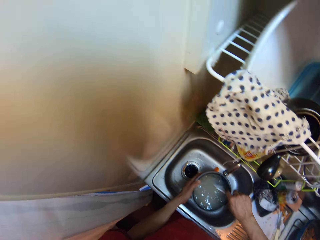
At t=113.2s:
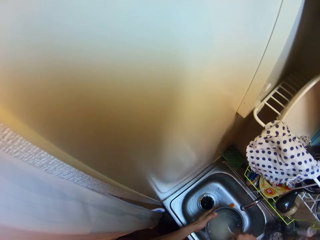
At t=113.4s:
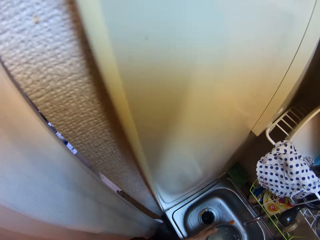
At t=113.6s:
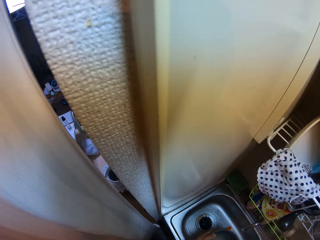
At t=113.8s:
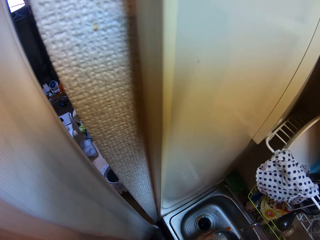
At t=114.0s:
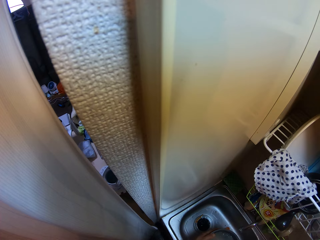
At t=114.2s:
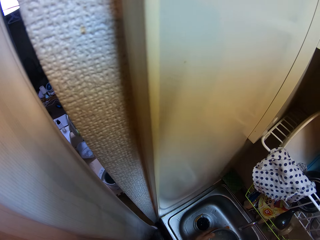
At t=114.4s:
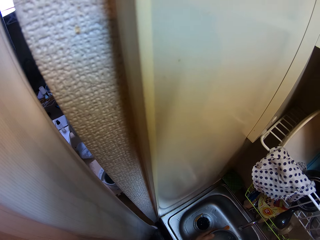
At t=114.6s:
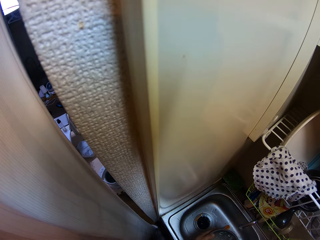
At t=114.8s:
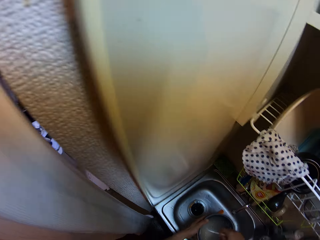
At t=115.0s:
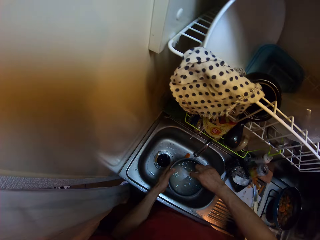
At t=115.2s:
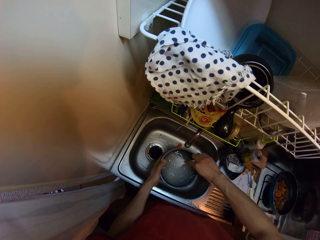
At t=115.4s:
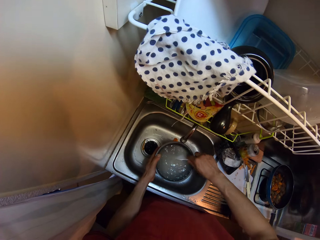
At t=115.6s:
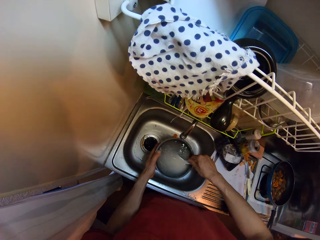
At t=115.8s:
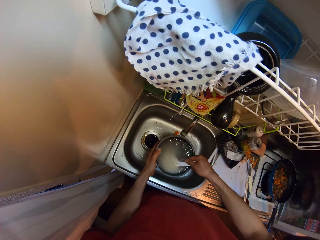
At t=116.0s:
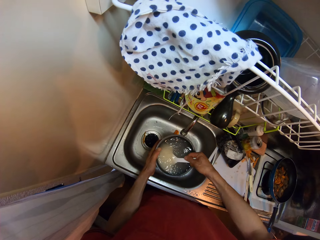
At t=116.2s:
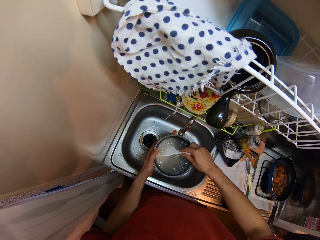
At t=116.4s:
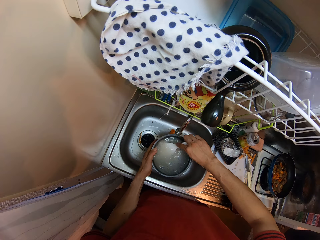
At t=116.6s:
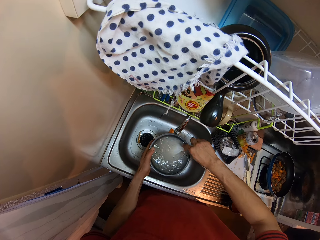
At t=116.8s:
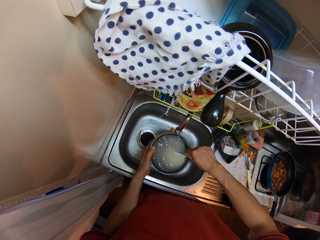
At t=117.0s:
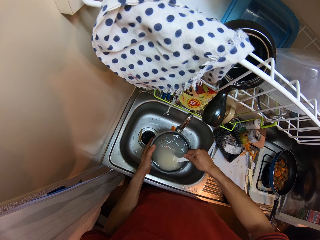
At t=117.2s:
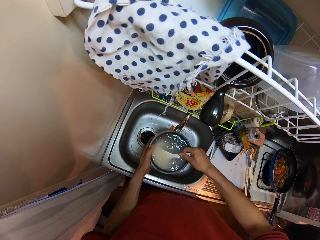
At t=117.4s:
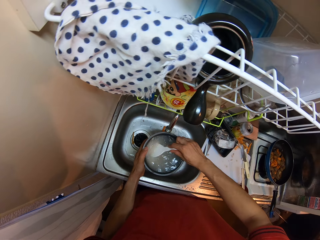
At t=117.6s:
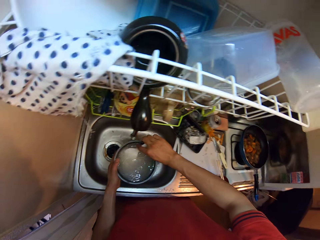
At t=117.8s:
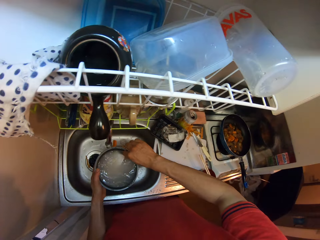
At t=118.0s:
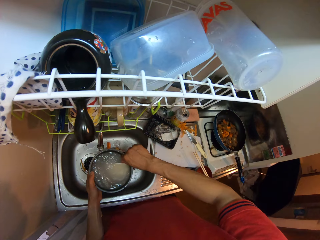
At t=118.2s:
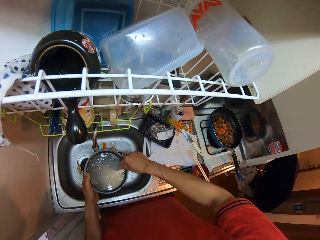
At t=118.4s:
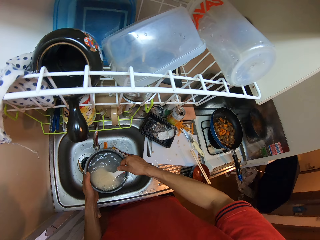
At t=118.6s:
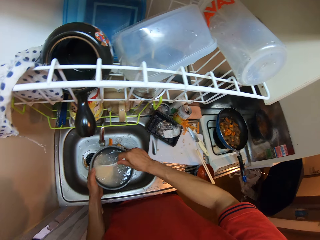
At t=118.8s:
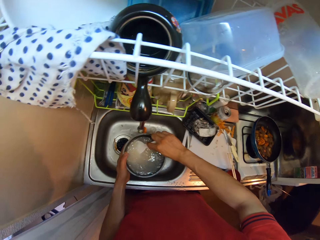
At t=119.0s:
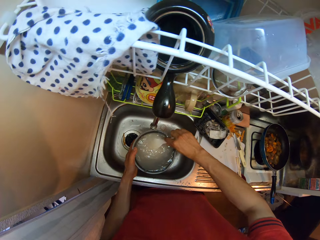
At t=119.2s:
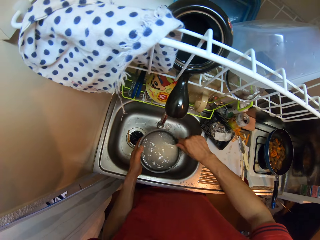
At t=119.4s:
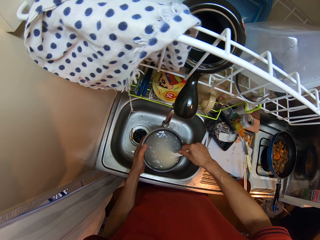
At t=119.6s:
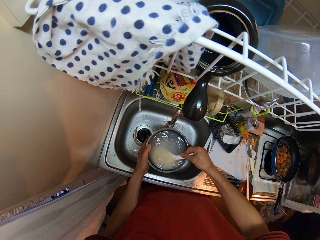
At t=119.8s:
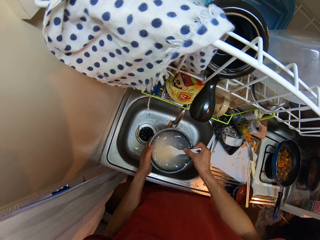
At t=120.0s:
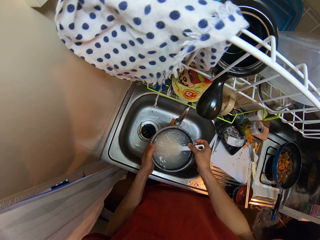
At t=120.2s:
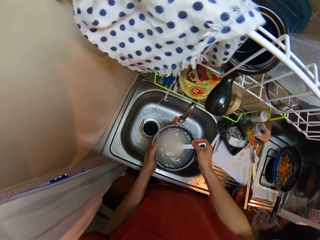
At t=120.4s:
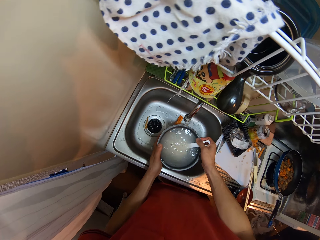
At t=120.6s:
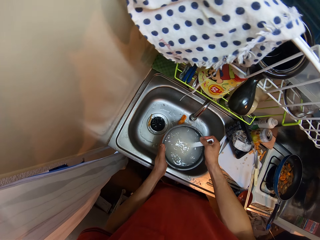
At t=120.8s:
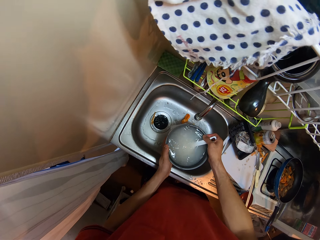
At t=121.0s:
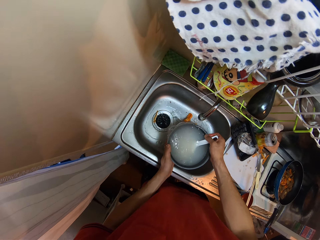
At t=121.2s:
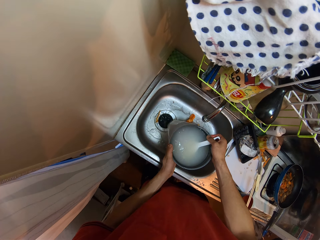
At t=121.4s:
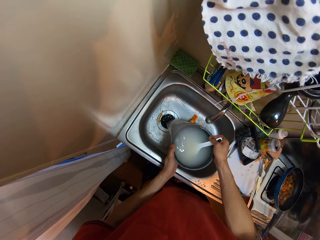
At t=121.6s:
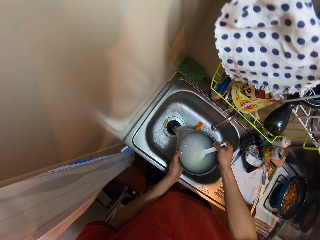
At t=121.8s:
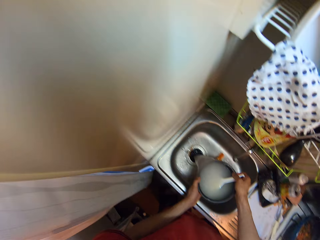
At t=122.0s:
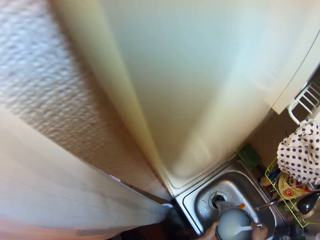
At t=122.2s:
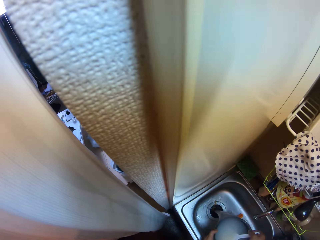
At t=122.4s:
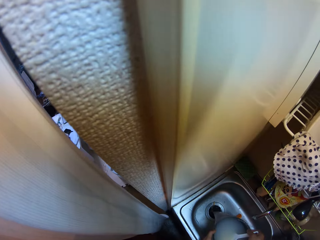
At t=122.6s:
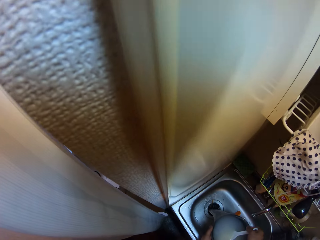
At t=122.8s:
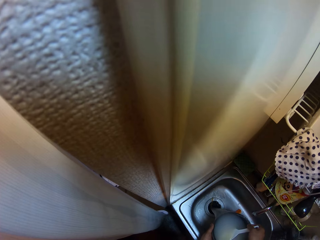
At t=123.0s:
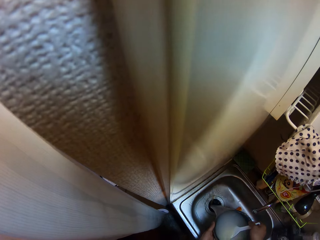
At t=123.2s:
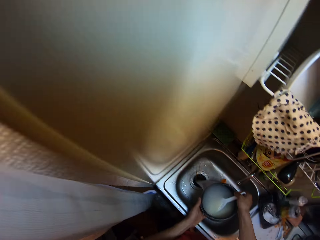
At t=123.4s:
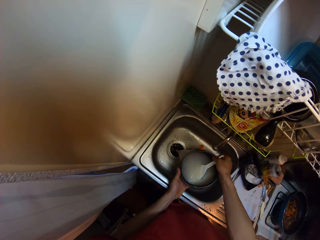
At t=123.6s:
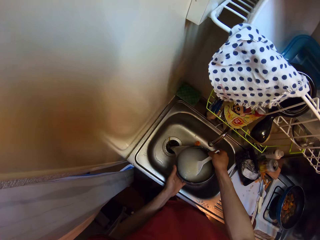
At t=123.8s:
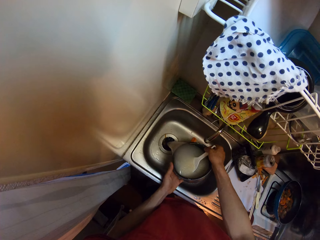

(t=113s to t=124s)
The camera wearer drains the water in the pot into the sink.

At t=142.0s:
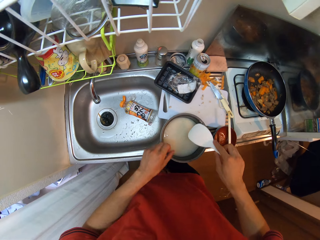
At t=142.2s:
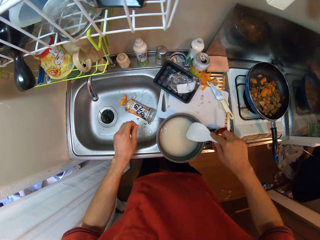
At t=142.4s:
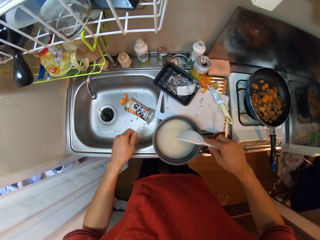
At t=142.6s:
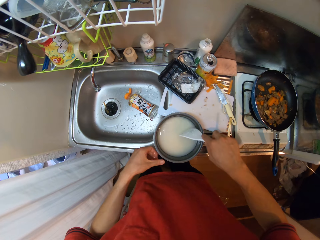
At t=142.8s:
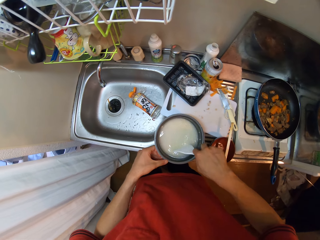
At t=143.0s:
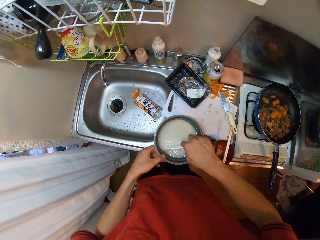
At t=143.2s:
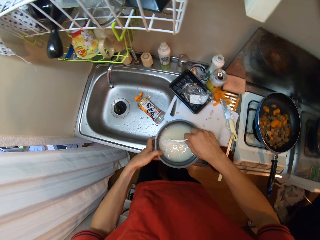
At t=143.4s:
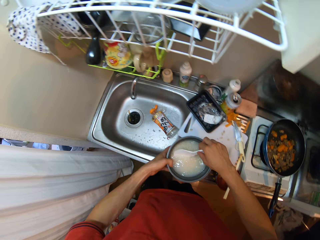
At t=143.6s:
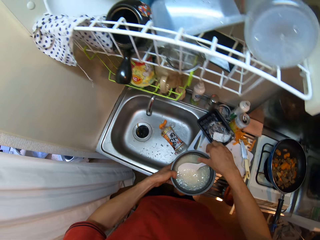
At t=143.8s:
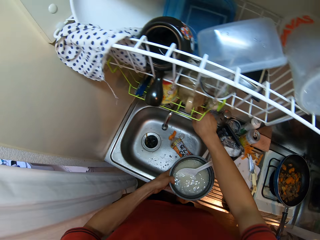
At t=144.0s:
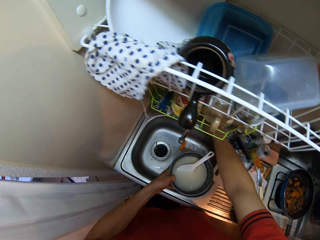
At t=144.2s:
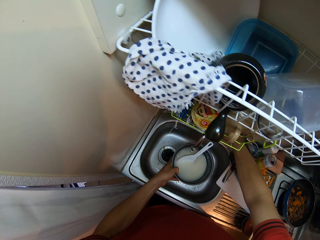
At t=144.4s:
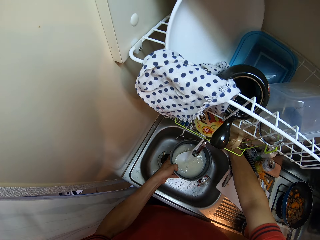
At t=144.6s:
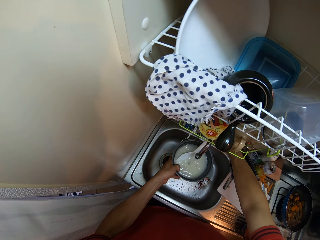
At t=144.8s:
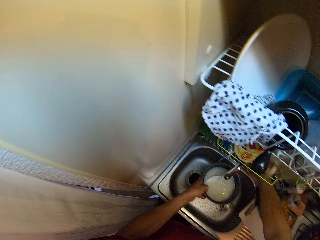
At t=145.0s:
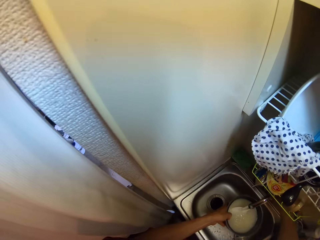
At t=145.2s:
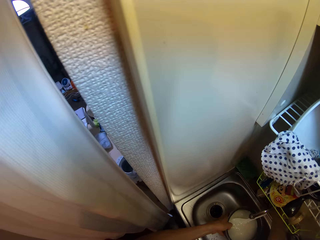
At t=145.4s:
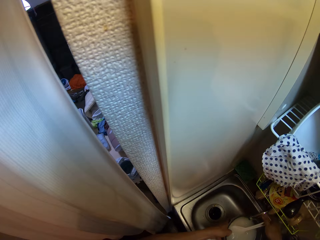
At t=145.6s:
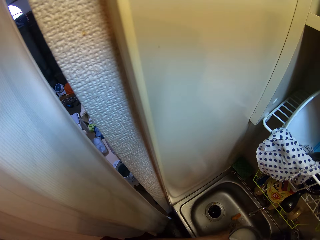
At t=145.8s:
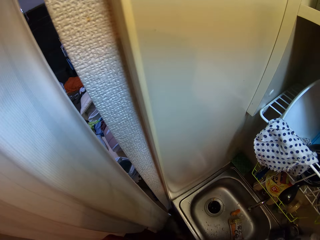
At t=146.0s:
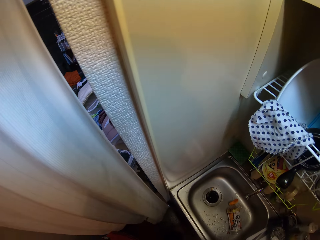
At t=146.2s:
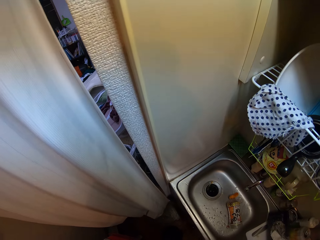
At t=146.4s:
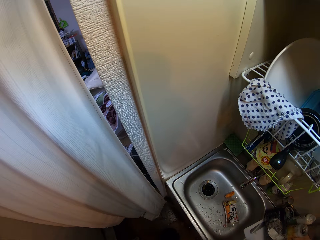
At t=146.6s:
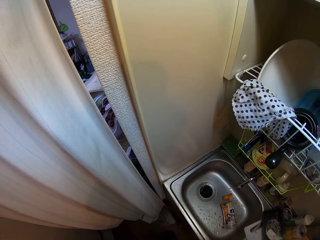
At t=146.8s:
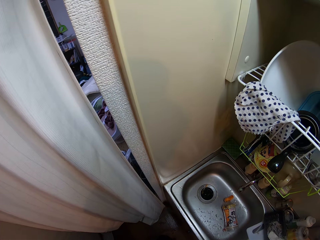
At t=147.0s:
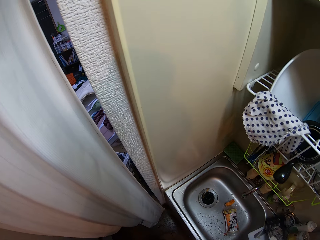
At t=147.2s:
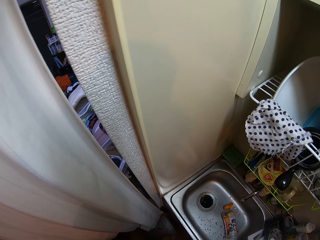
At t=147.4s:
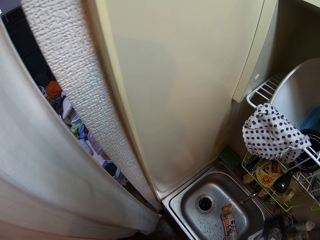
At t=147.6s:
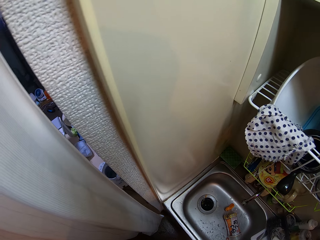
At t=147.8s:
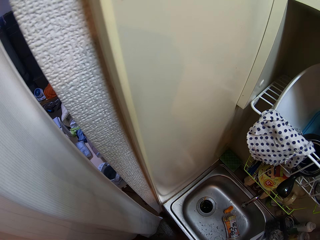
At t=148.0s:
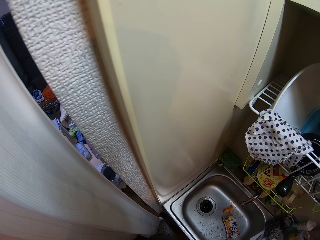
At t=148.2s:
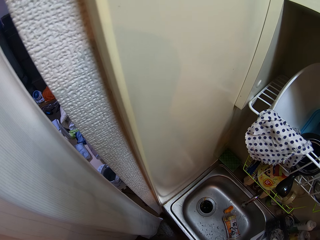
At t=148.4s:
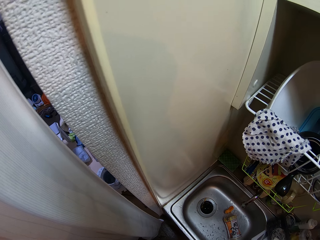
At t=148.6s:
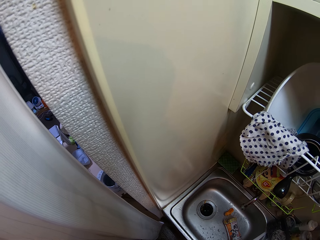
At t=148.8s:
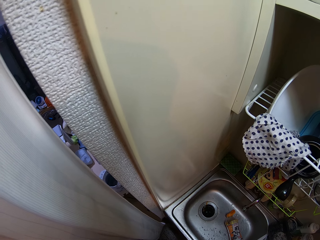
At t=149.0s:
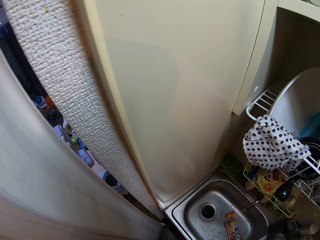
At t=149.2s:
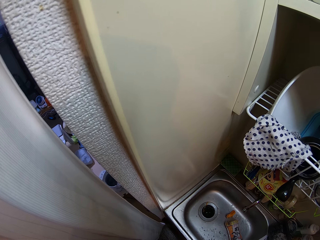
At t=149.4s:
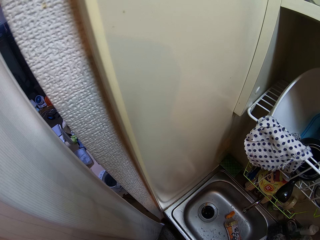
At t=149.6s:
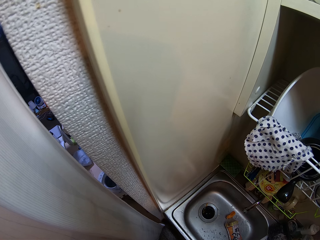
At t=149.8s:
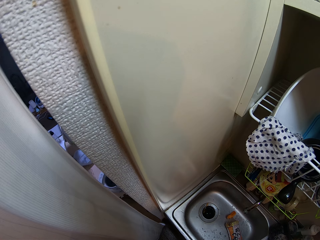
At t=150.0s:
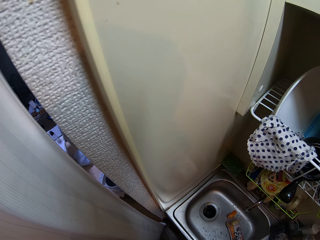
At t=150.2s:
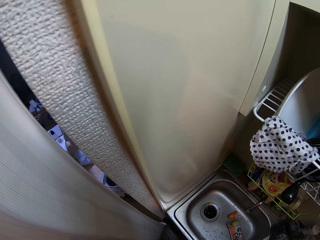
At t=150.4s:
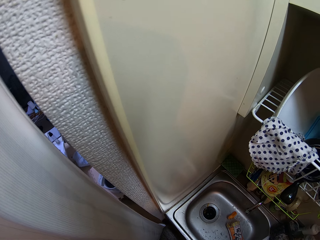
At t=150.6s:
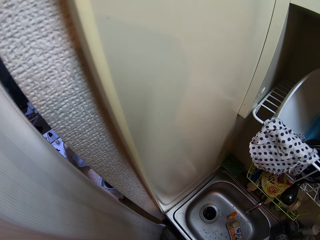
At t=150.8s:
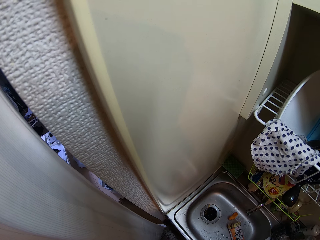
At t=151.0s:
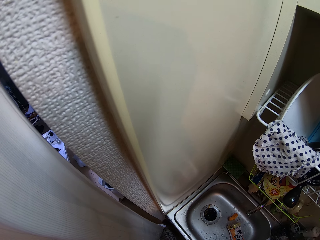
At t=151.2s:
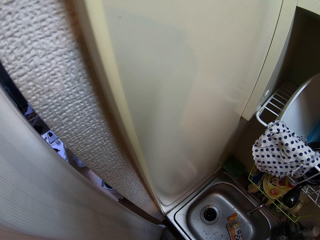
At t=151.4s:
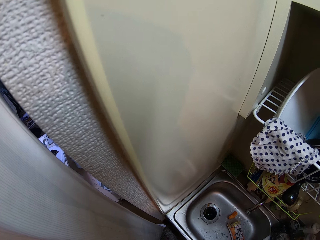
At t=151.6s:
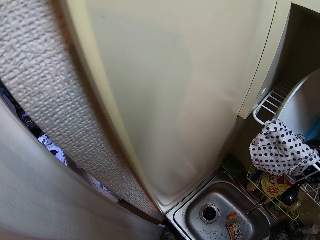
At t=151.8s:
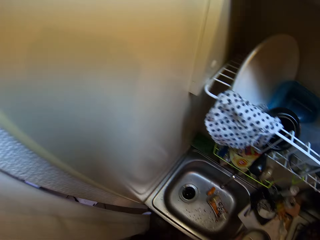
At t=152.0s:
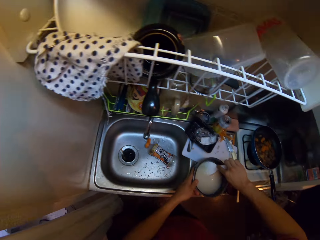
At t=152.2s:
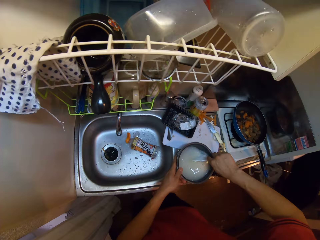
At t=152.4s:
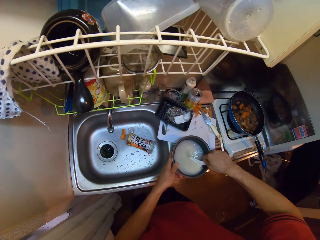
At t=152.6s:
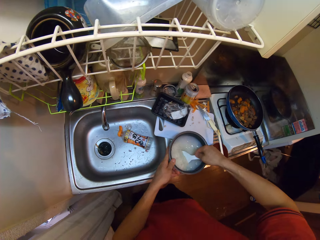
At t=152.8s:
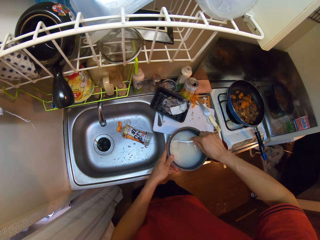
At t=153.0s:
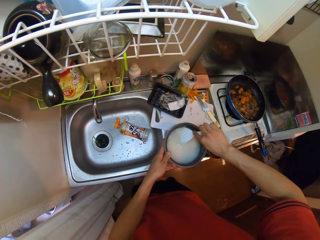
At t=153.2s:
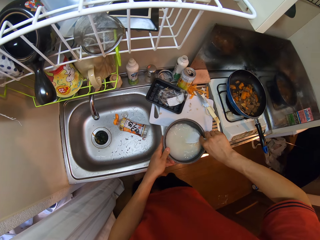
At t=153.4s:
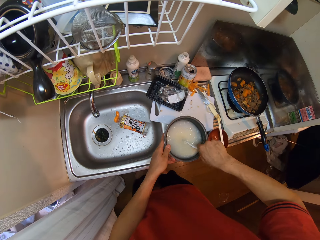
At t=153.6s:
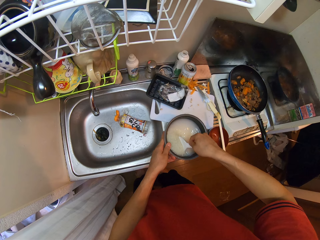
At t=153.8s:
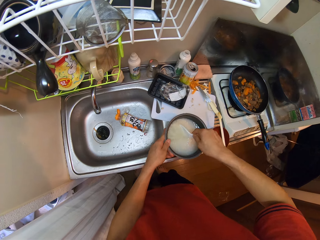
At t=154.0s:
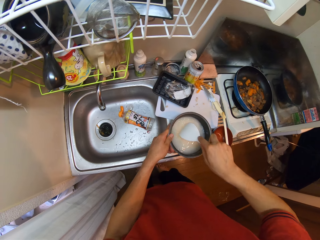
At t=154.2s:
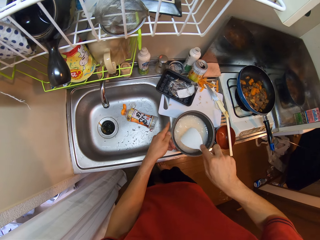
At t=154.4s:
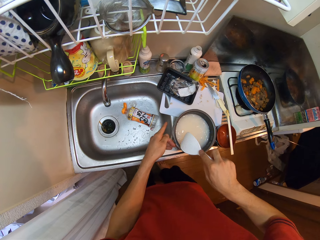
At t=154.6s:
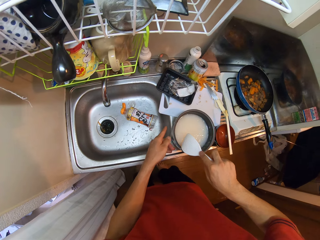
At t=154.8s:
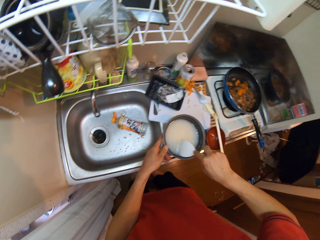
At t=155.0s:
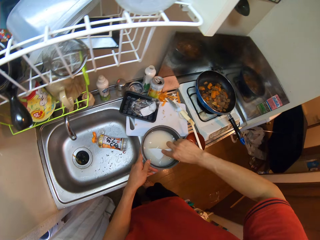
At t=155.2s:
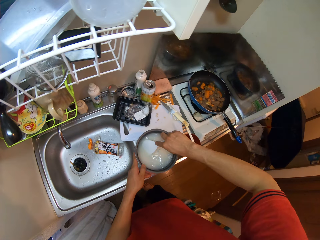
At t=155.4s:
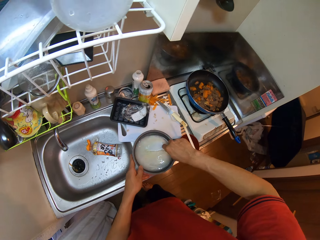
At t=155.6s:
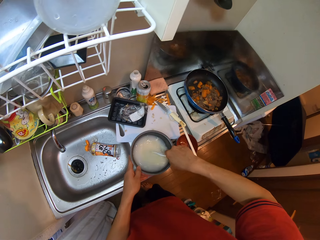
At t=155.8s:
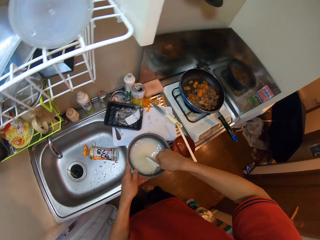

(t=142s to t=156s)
The camera wearer lifts the pot on the sink with her left hand. She opens the tap and puts water in the pot. She switches off the tap. She stirs the rice. She drops the pot on the sink. She stirs the rice in the pot with the spoon.
